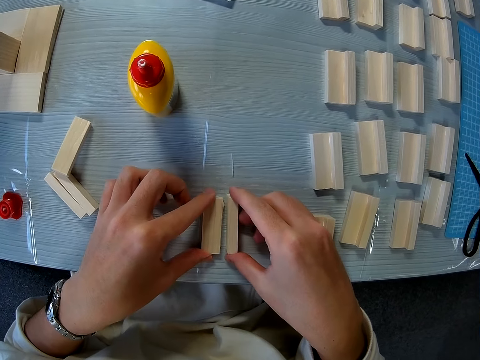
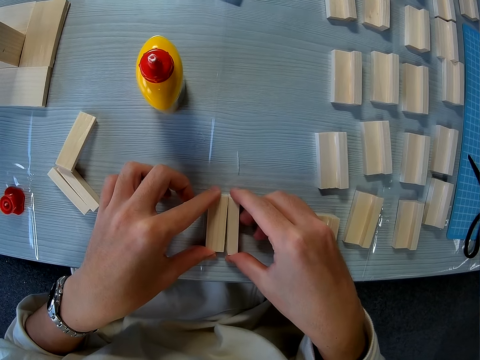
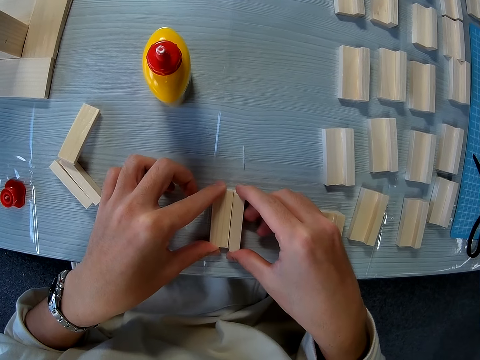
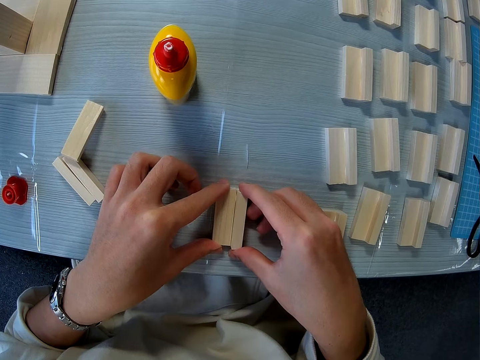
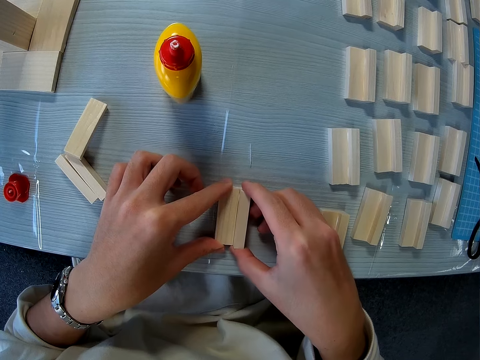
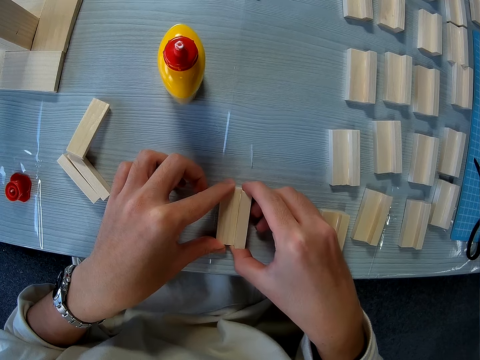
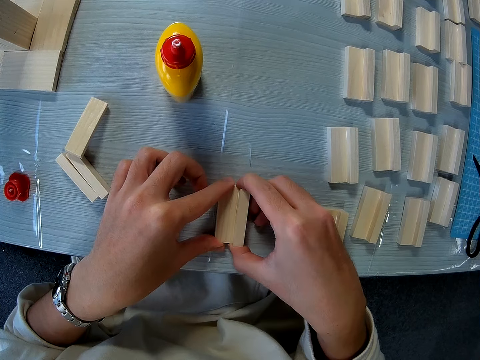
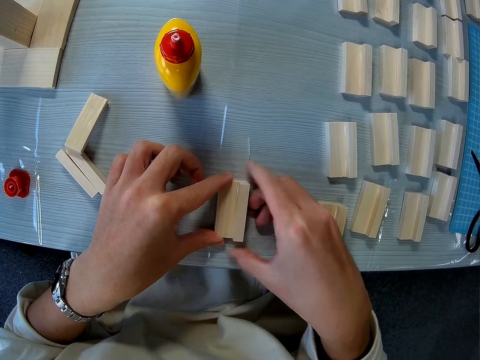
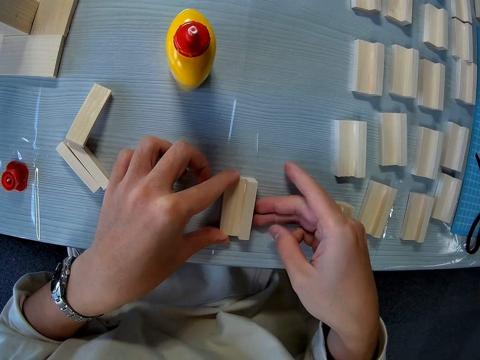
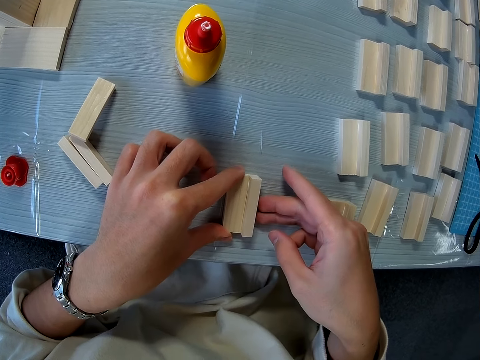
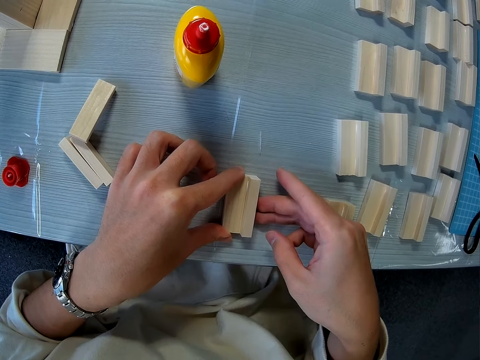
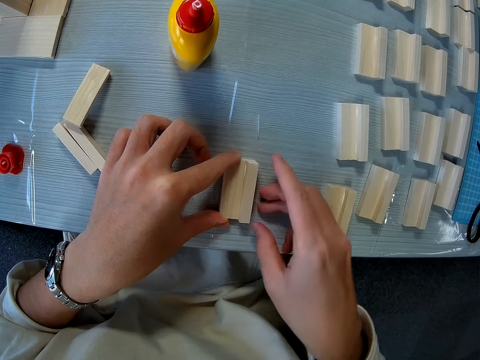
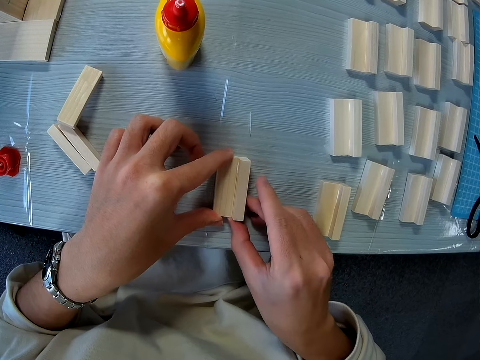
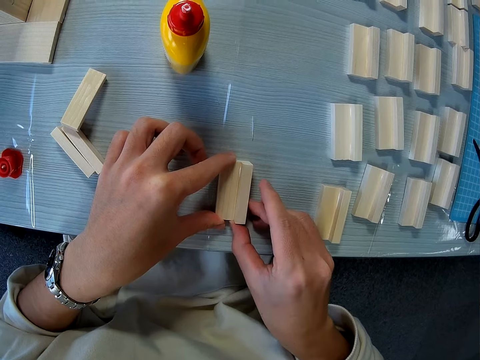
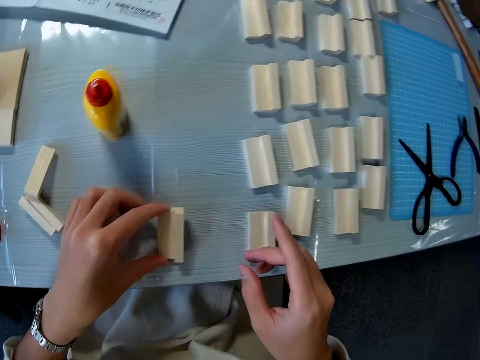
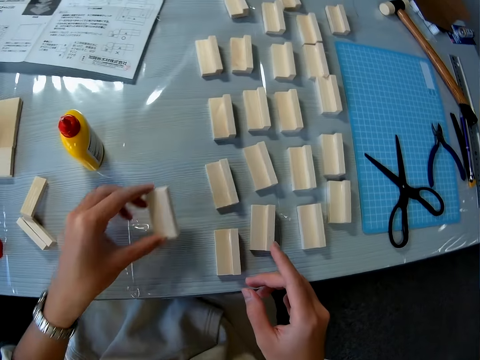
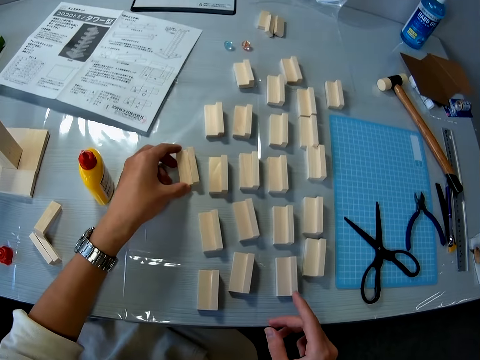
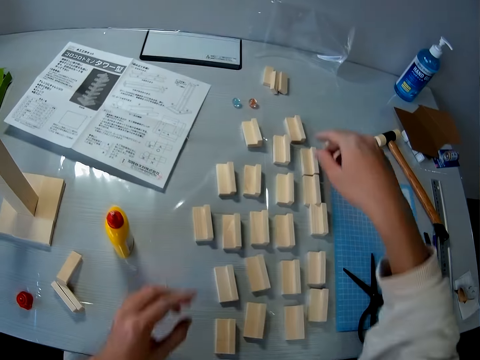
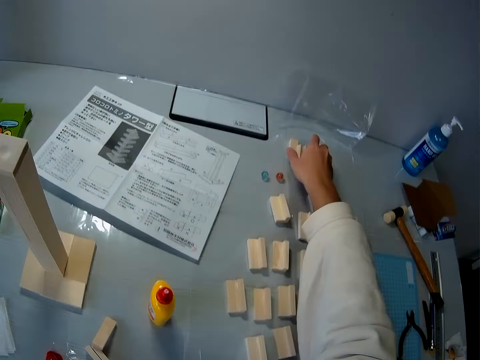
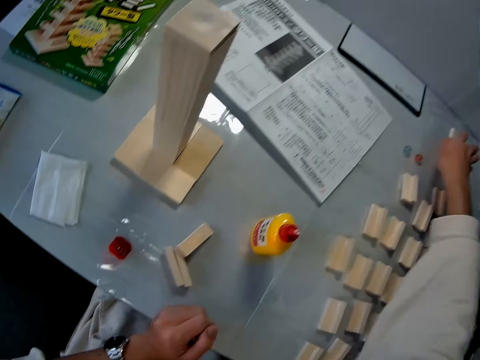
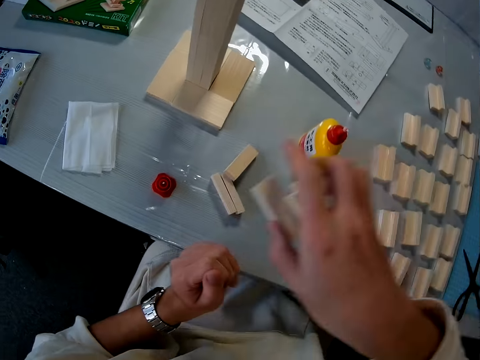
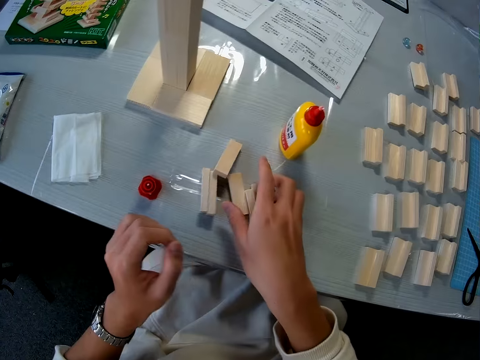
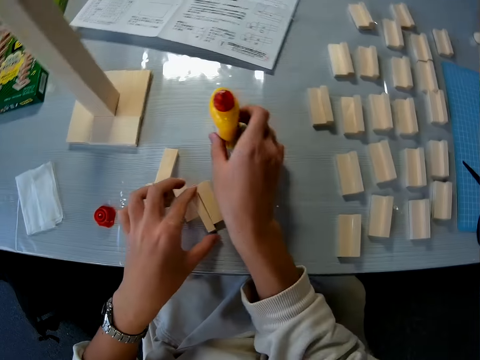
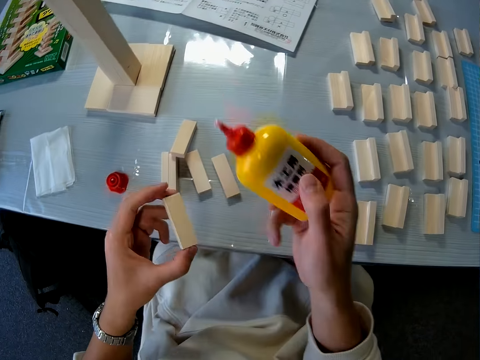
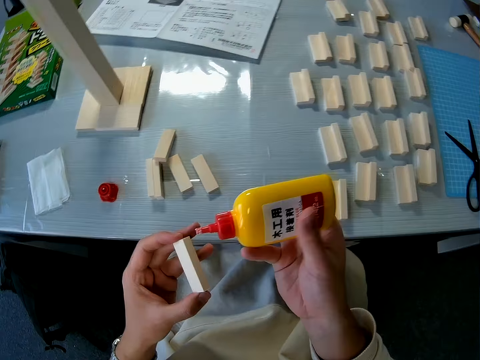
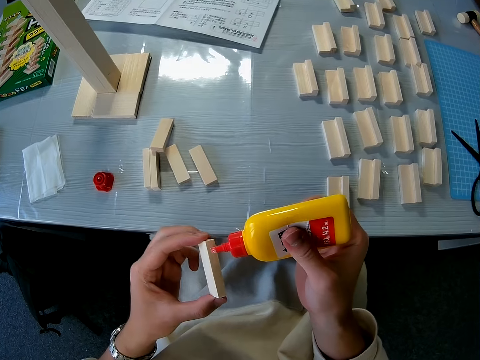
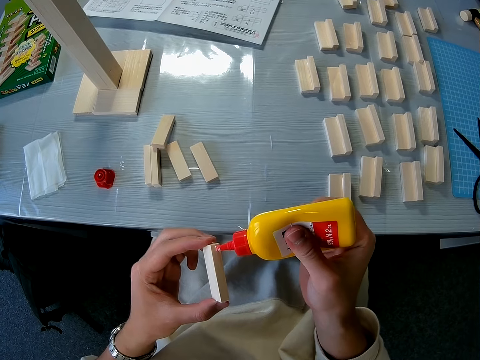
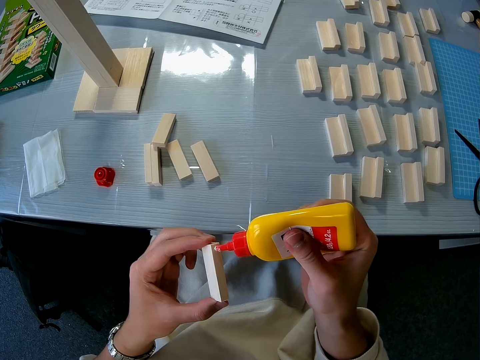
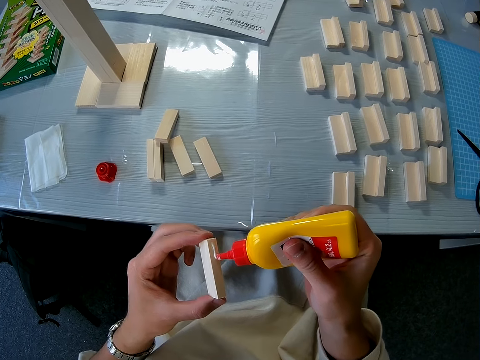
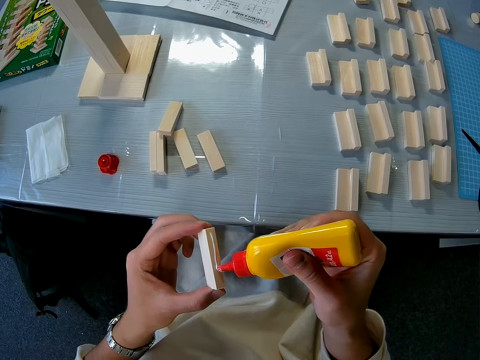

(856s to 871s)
The camera wearer puts the pieces of wood craft aside. They pick a piece of wood craft from the table. They drop the wood. They pick the glue from the table. They glue the piece of wood craft.

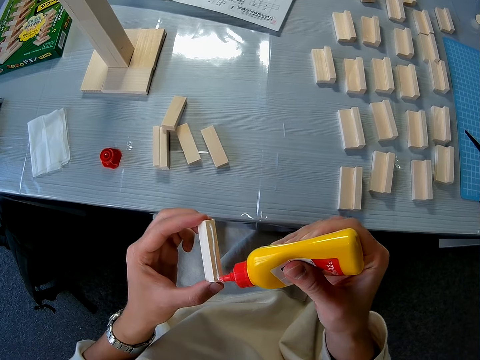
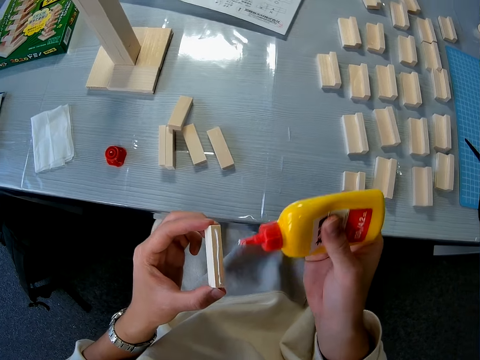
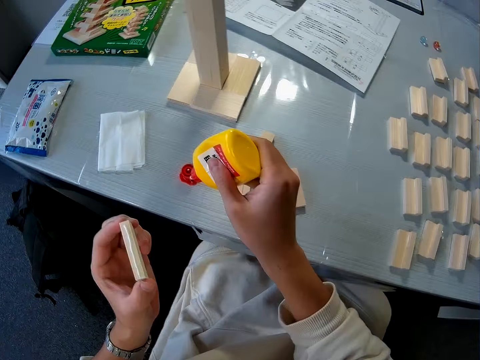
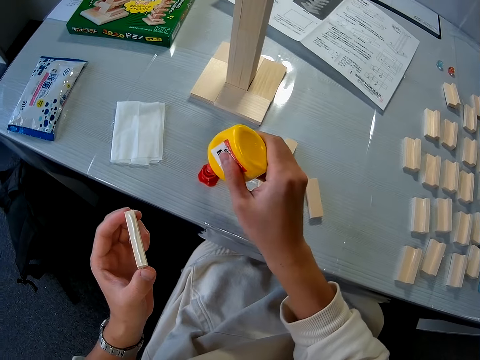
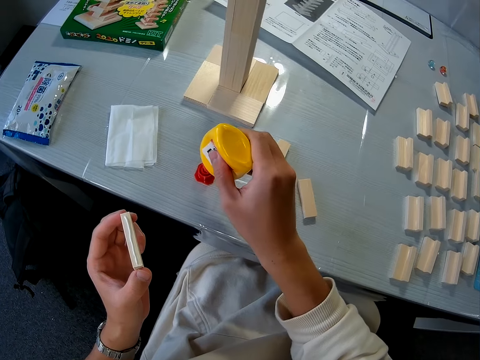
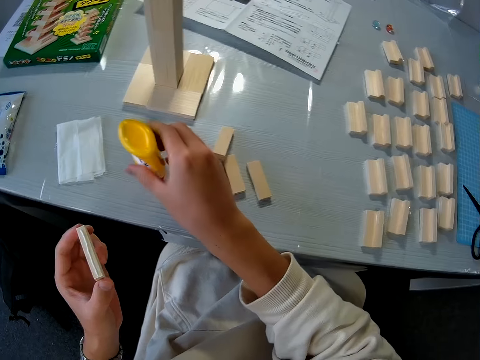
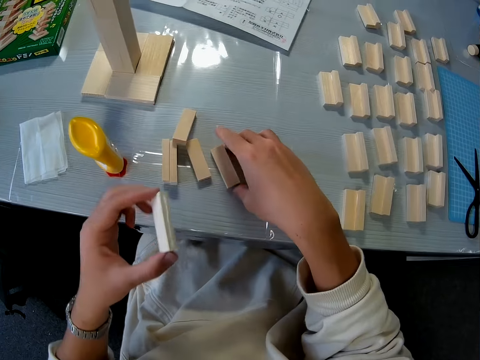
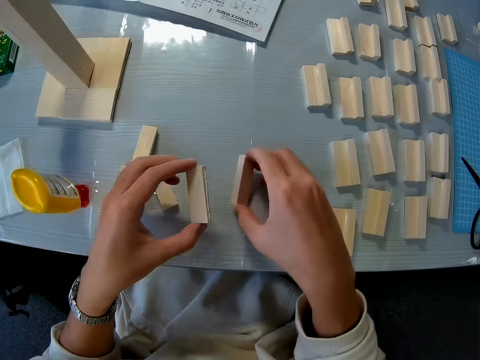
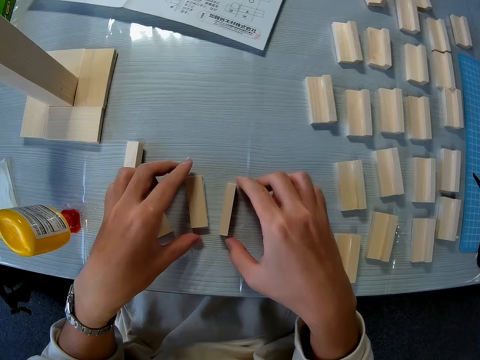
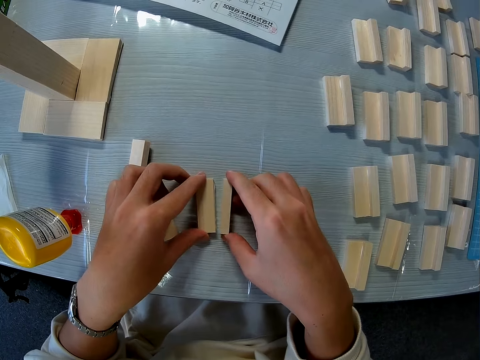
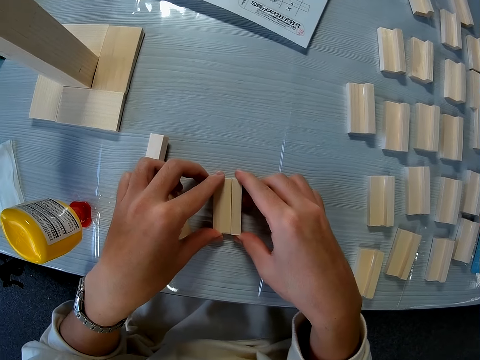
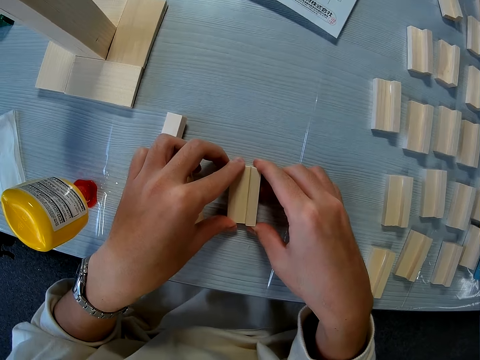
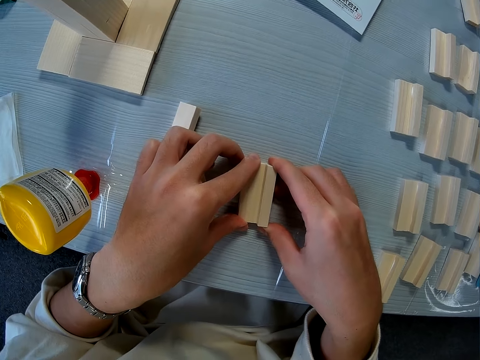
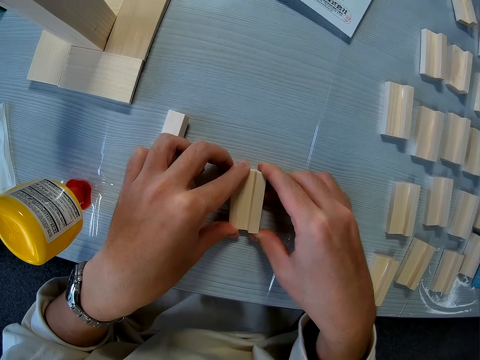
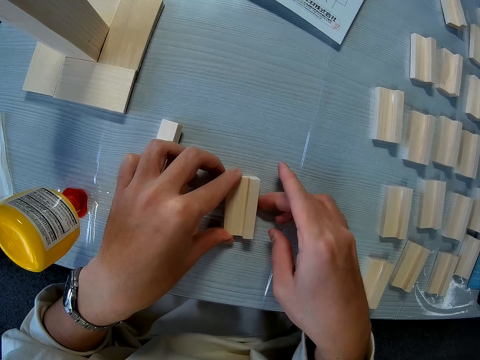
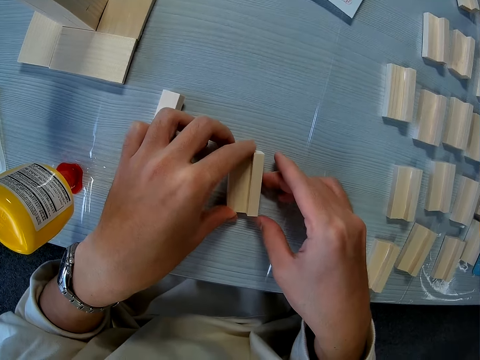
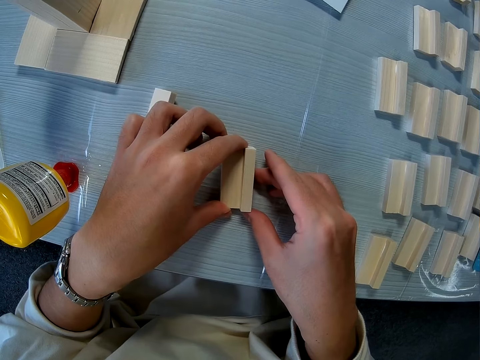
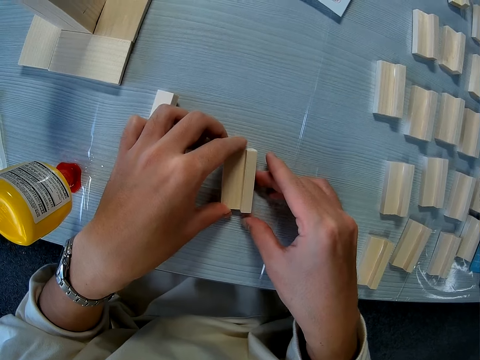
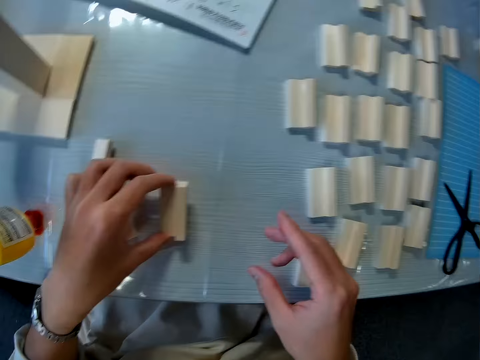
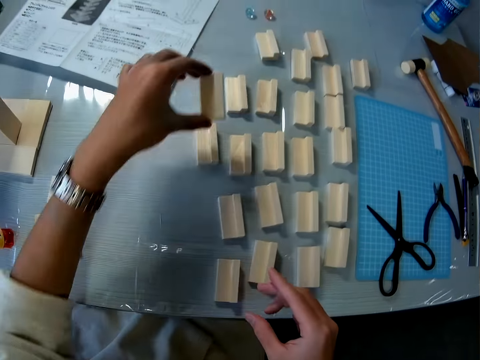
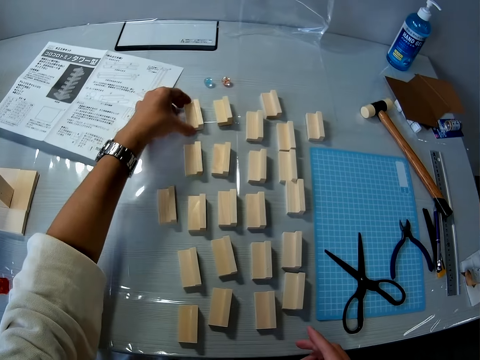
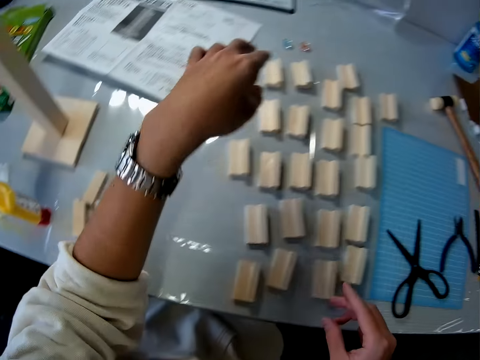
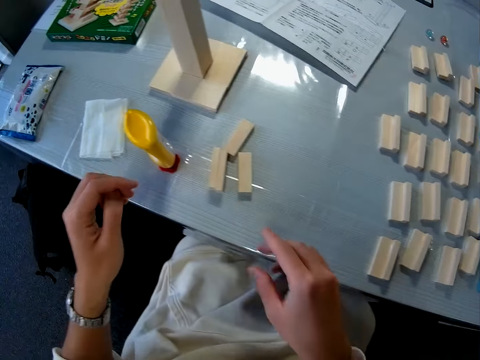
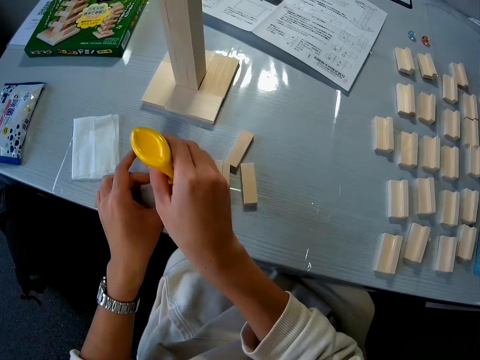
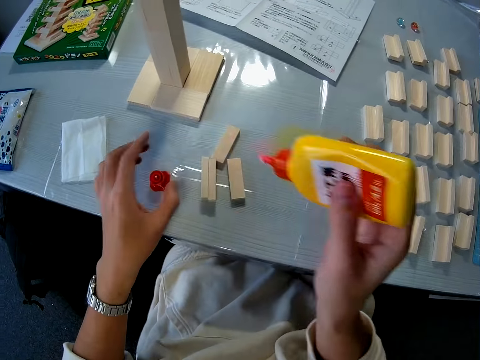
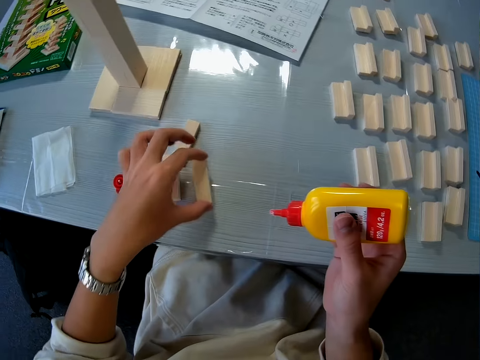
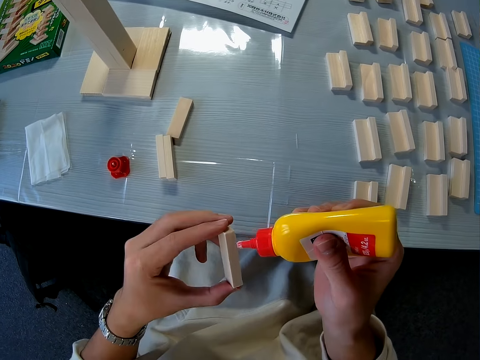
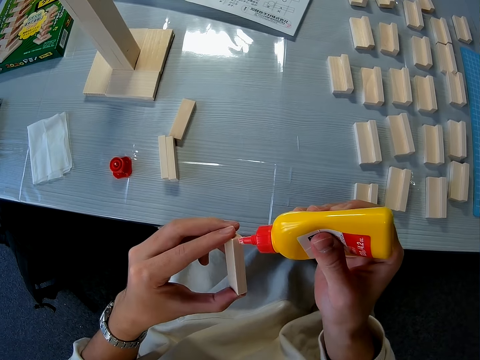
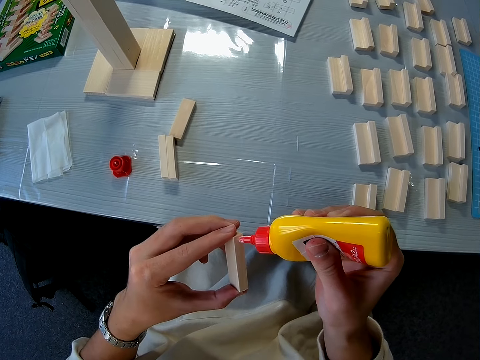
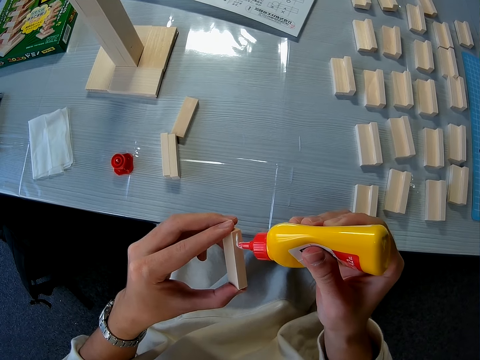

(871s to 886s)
The camera wearer puts the glue on the table. They attach two pieces of wood craft. They put the pieces of wood craft aside. They pick the glue from the table. They glue the piece of wood craft.
